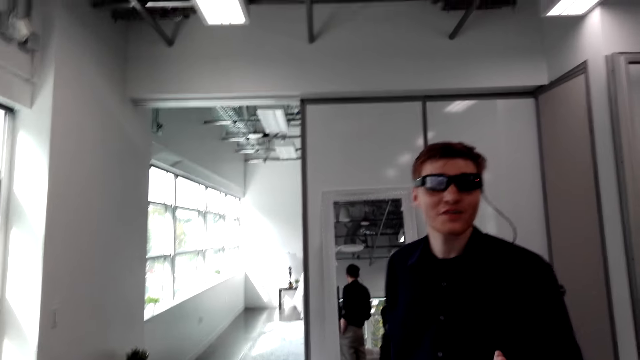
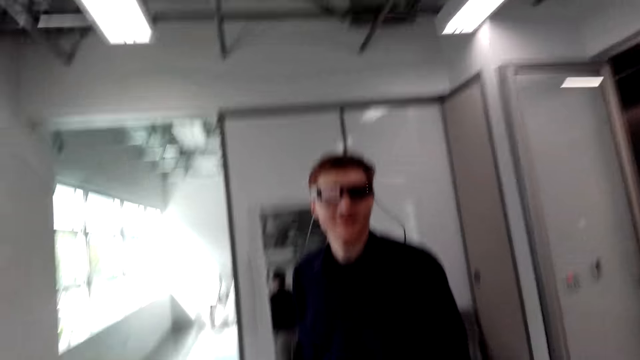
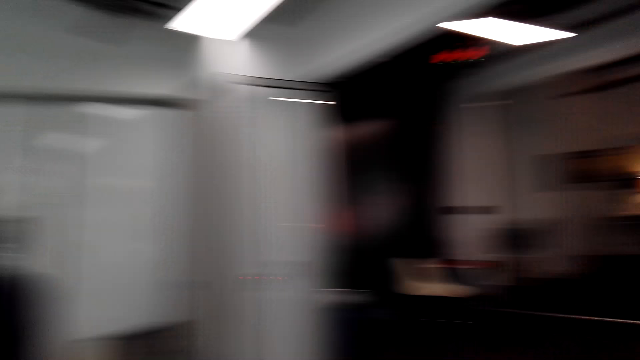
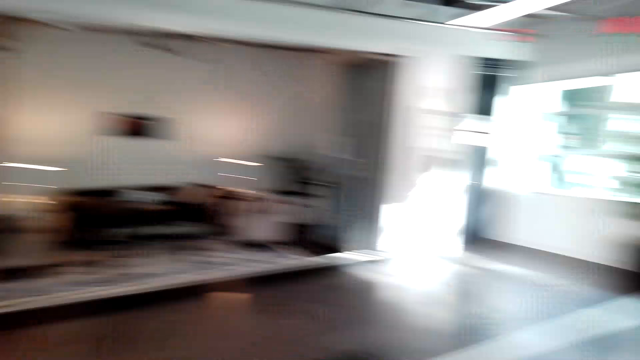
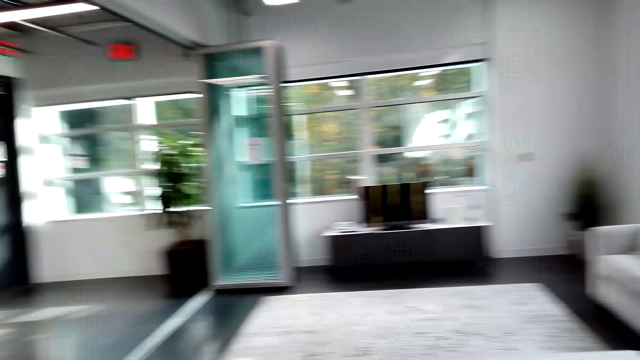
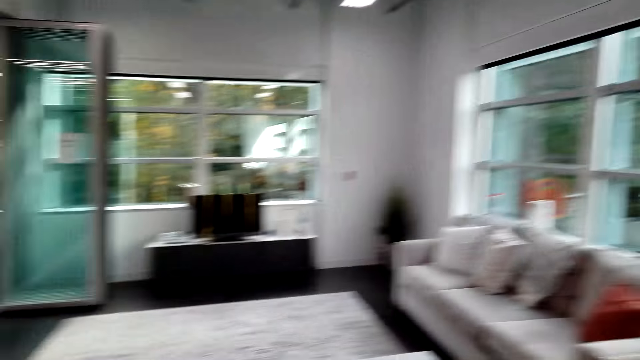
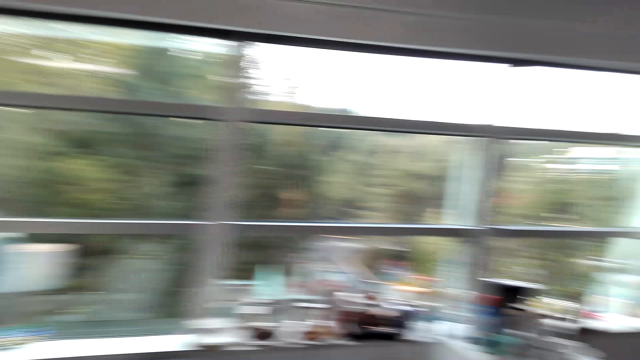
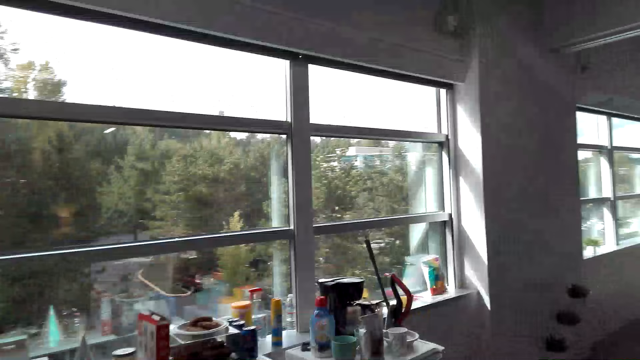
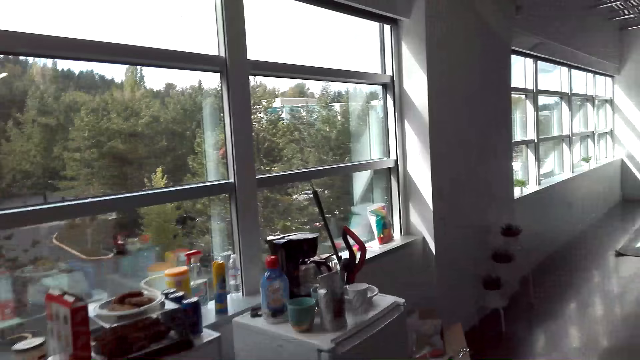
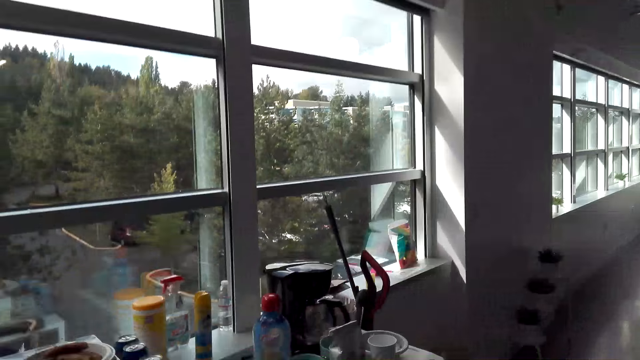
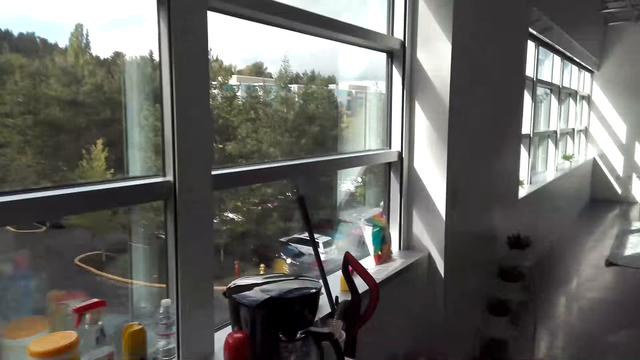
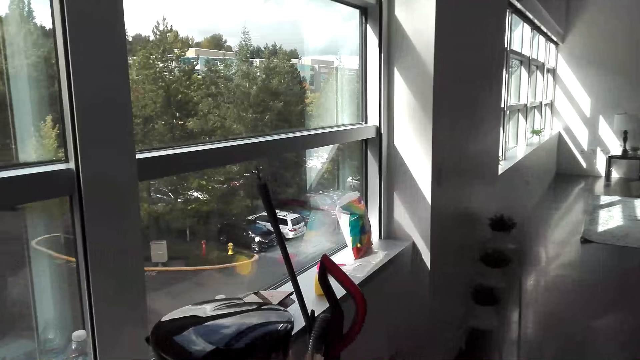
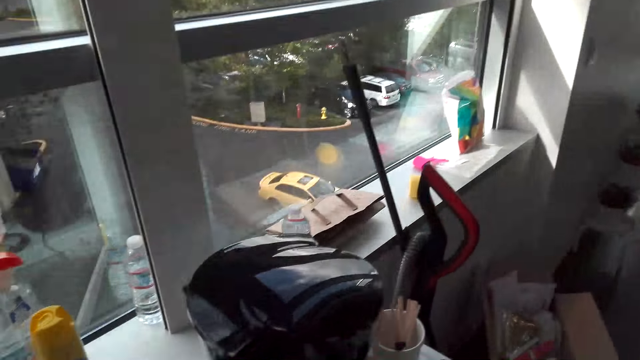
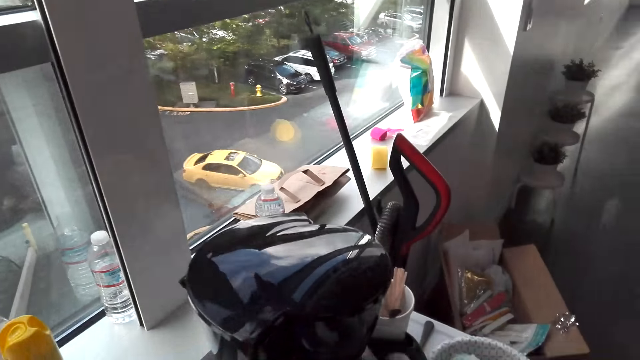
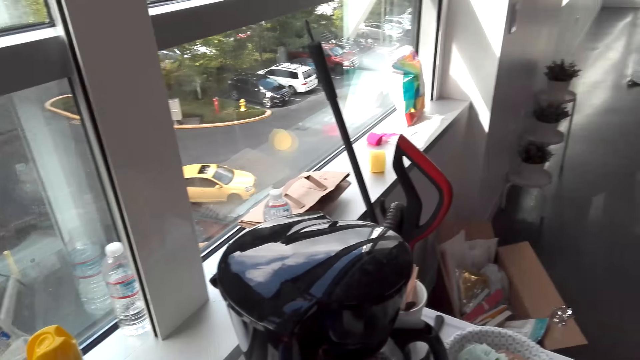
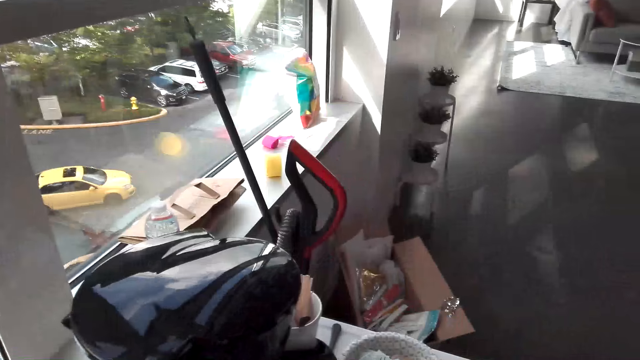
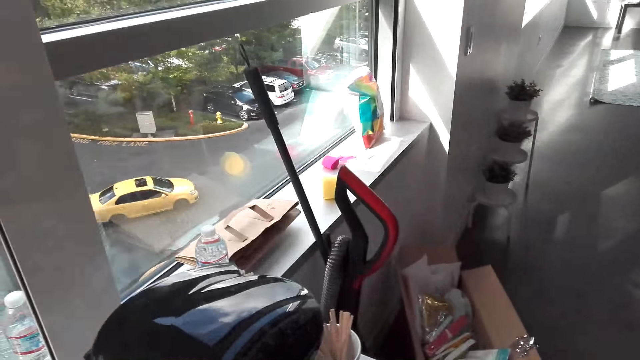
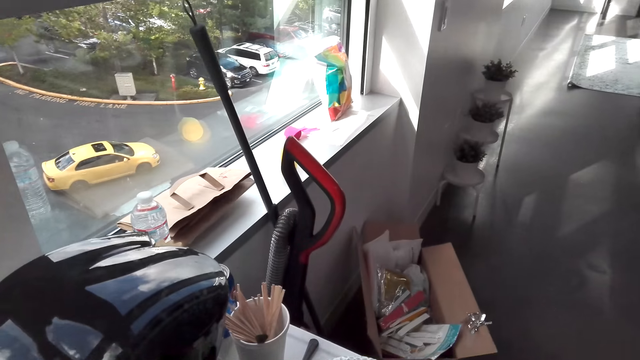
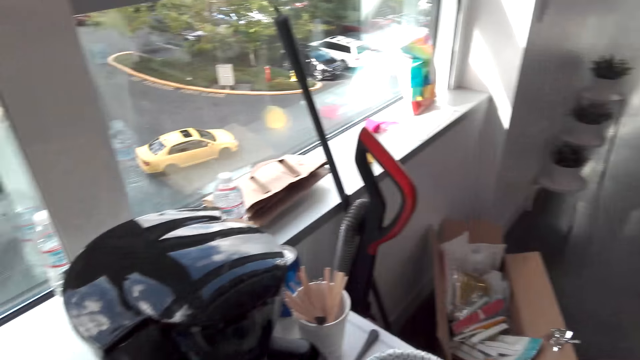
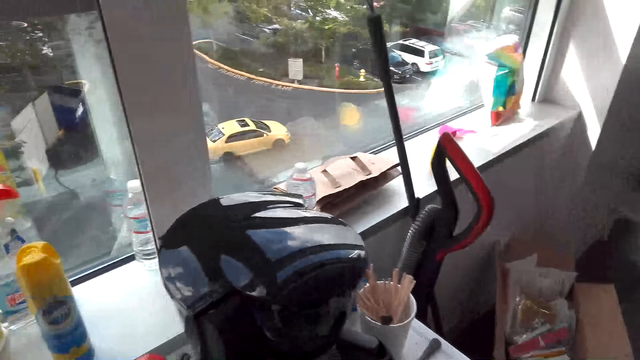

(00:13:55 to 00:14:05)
The camera wearer looks around. They walk in the room and walk towards the coffee maker table. They converse with a man.

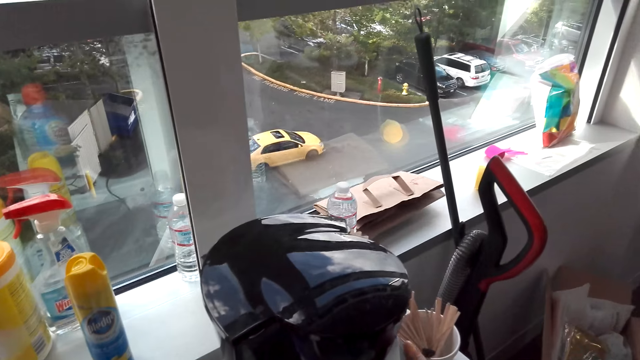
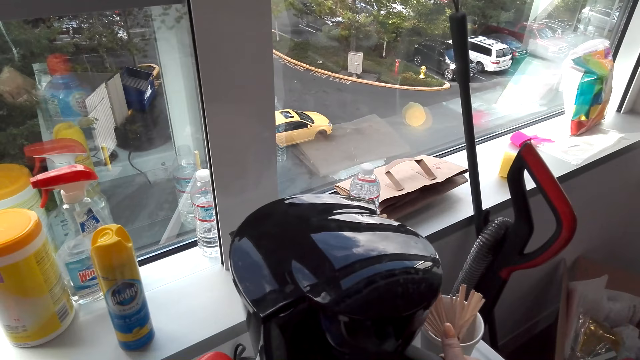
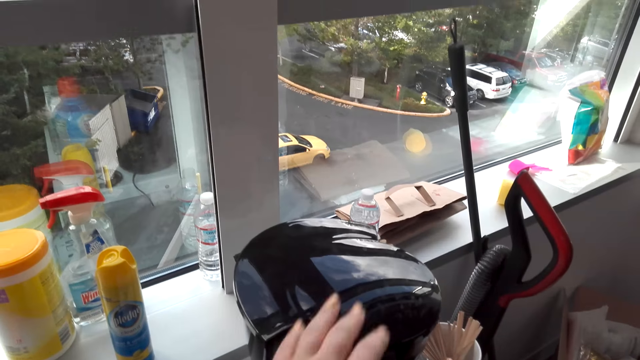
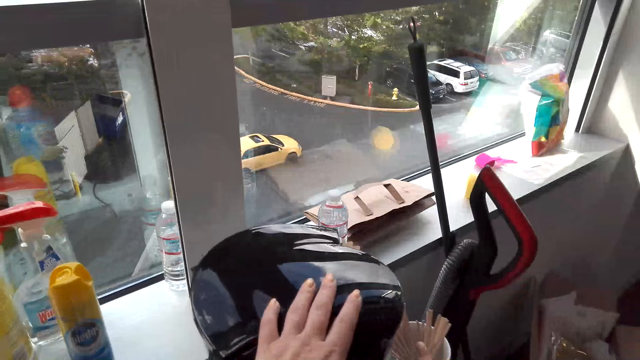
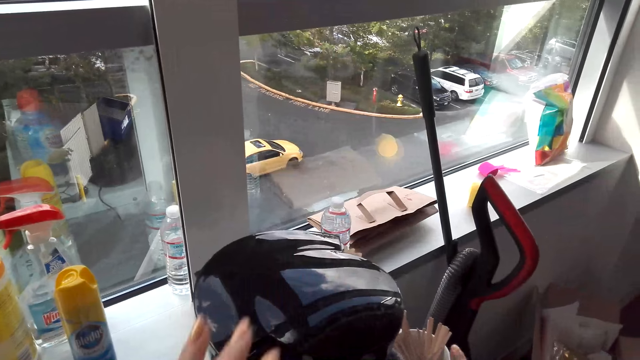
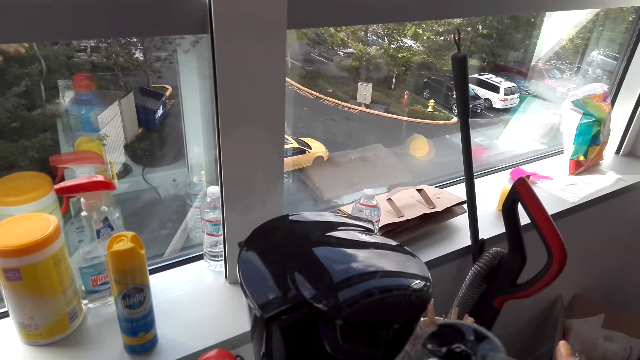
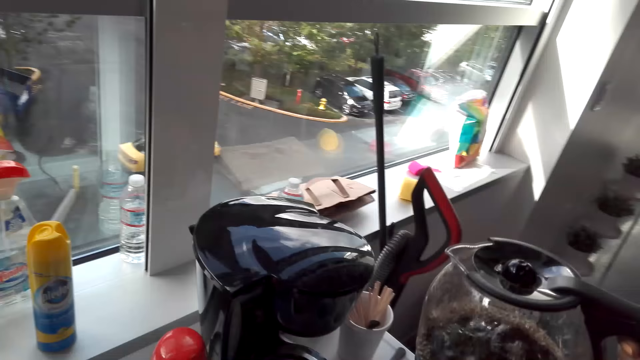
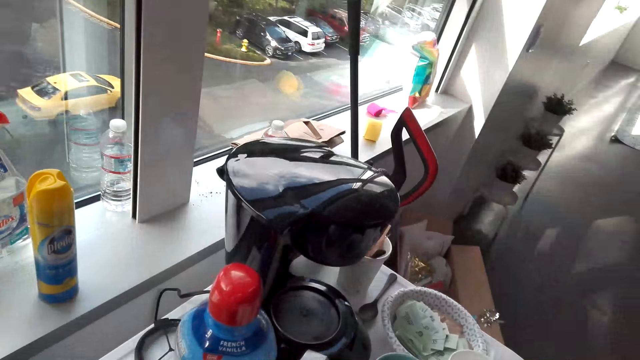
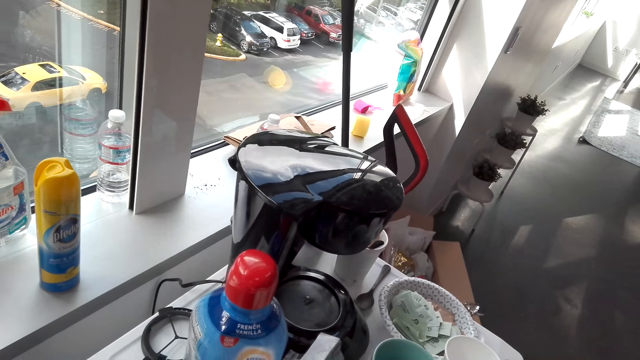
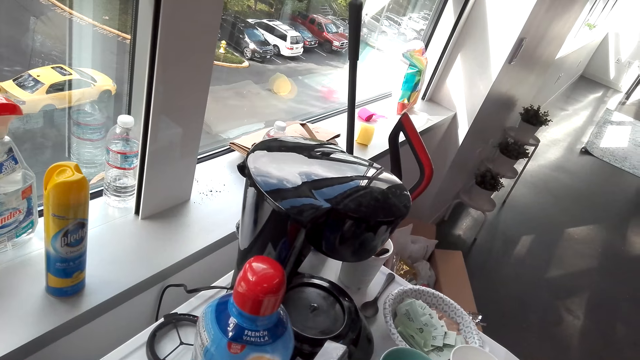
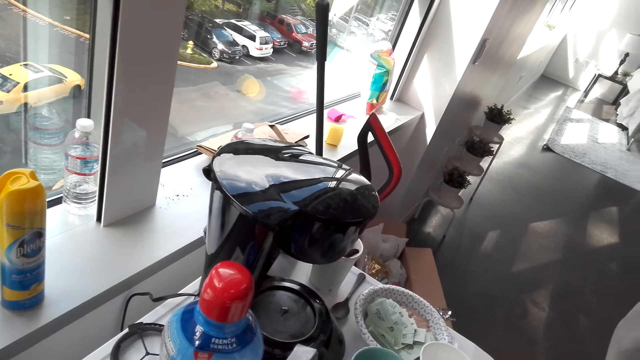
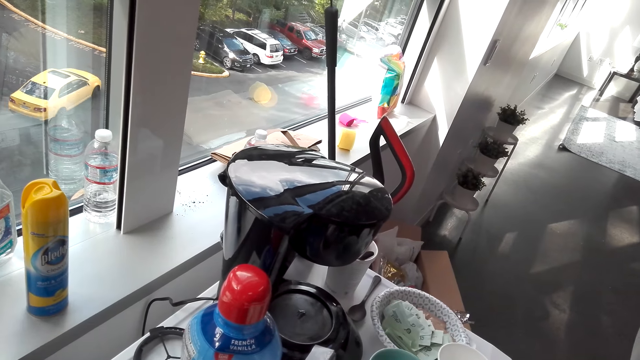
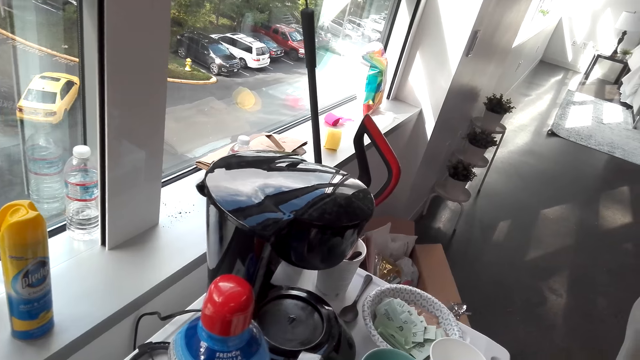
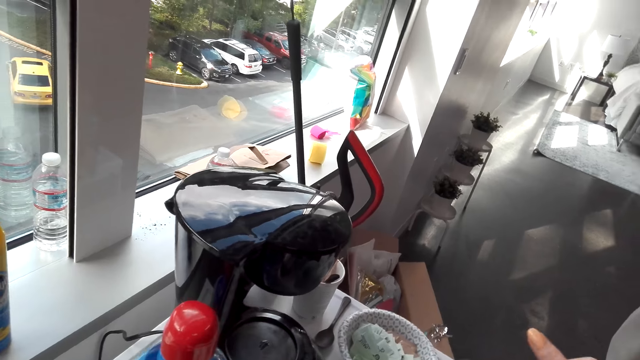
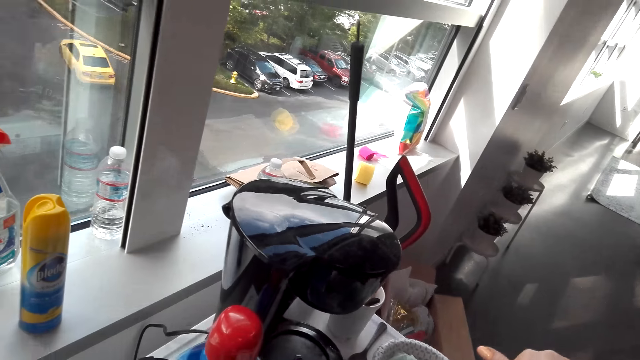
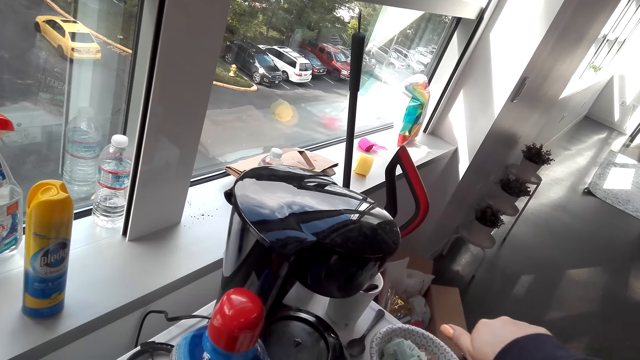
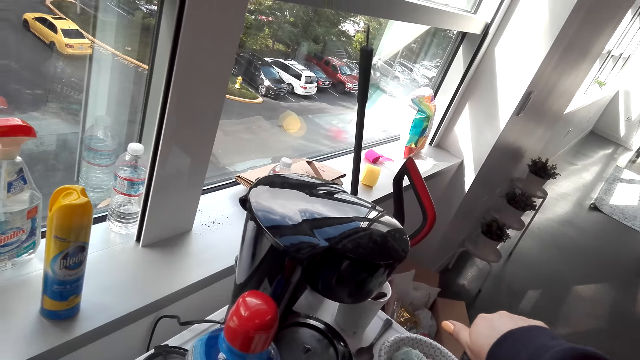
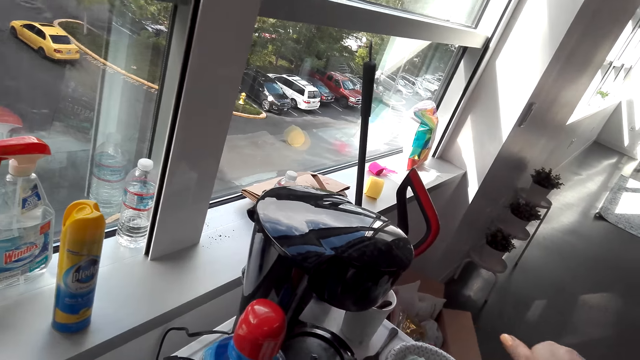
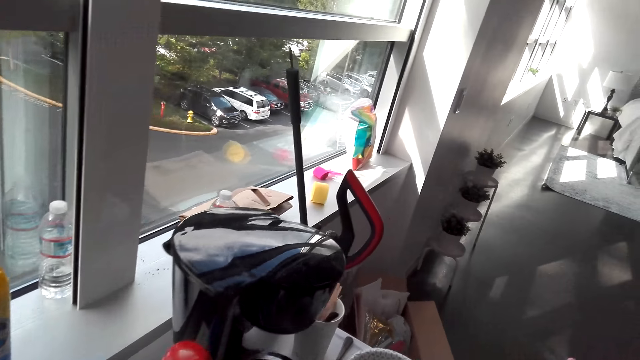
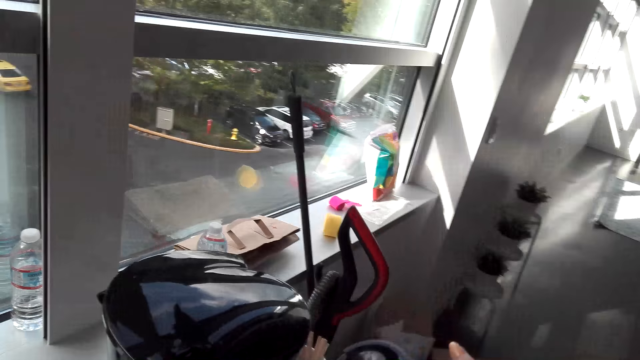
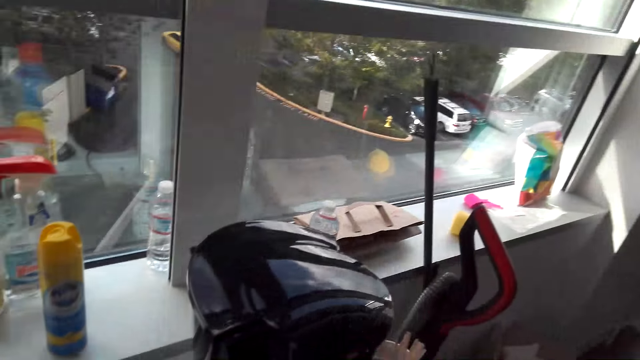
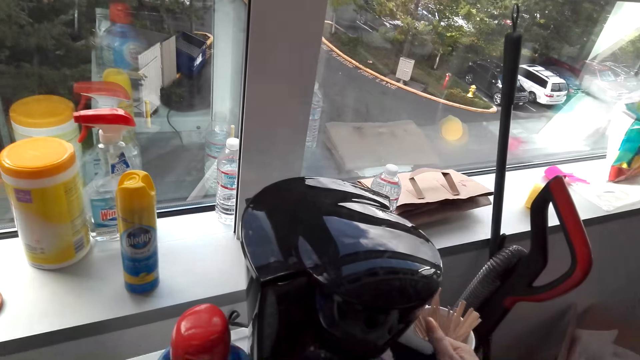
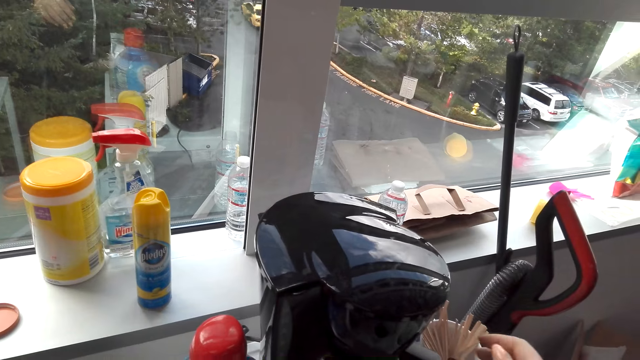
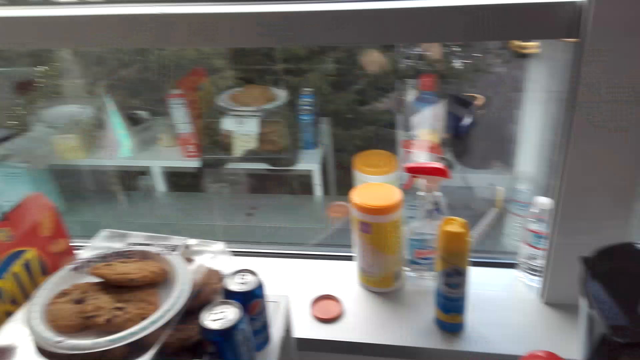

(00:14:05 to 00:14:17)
The camera wearer touches the coffee maker machine. They hold the coffee maker. They take the coffee jar. They look around. They pour coffee into the cup. They put the coffee jar in the coffee maker machine. They converse with a man.
